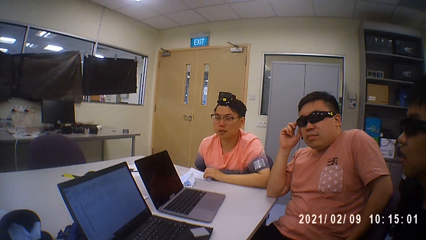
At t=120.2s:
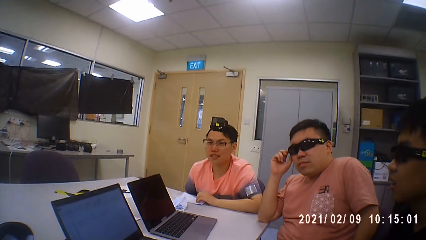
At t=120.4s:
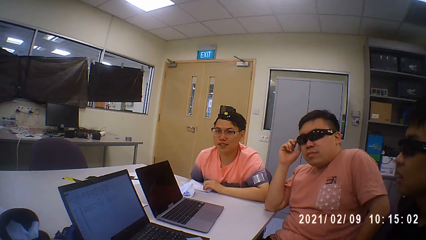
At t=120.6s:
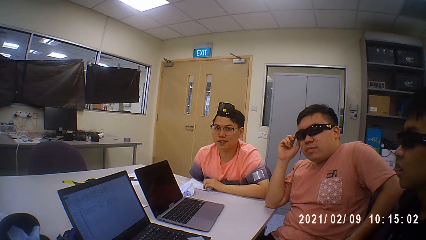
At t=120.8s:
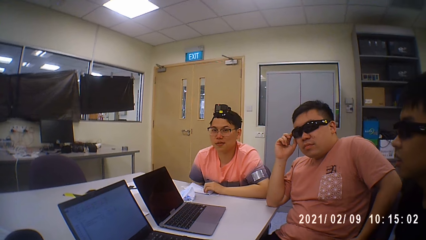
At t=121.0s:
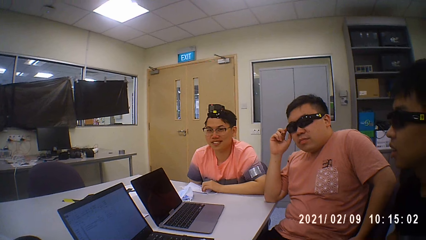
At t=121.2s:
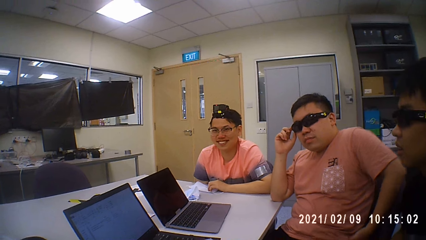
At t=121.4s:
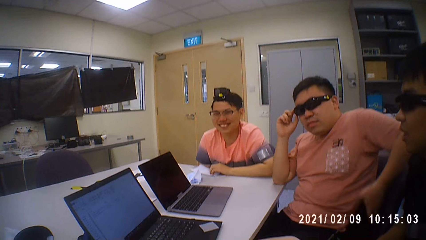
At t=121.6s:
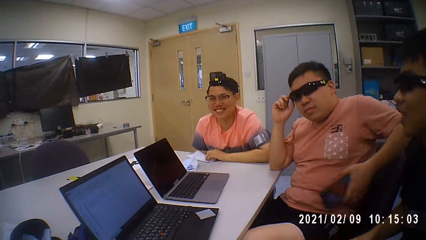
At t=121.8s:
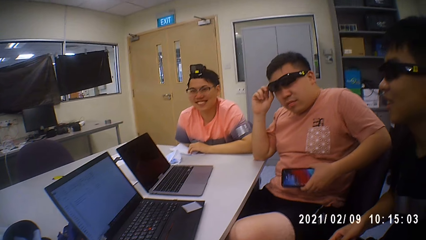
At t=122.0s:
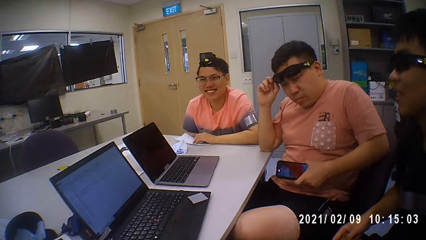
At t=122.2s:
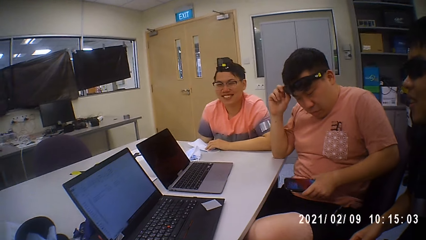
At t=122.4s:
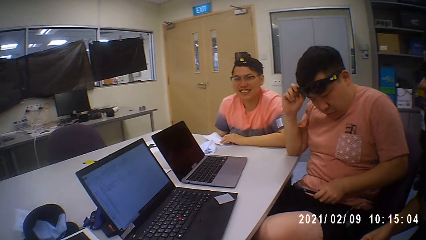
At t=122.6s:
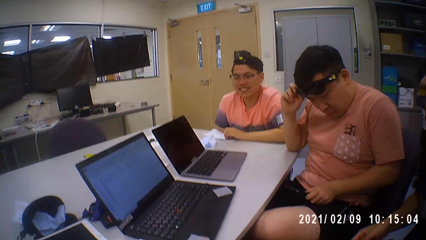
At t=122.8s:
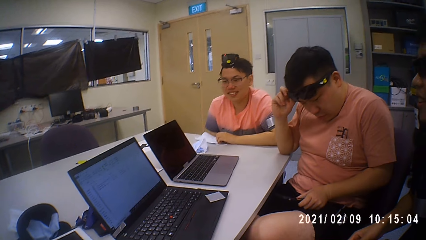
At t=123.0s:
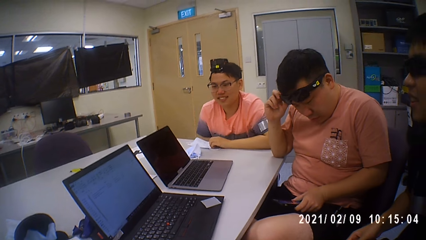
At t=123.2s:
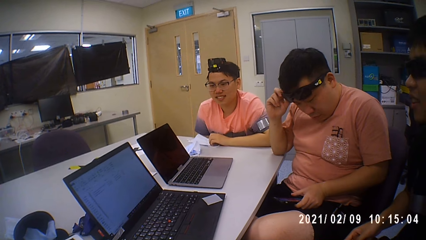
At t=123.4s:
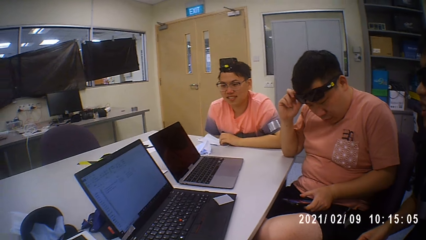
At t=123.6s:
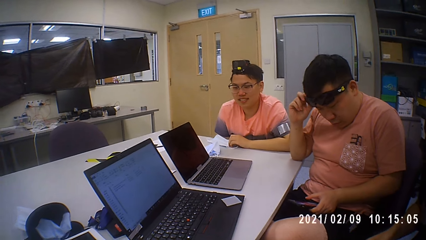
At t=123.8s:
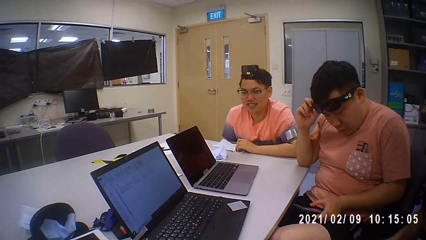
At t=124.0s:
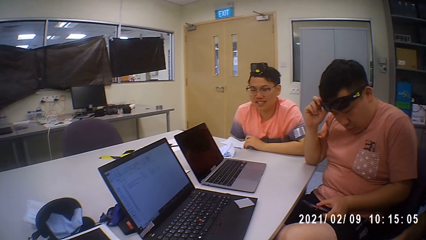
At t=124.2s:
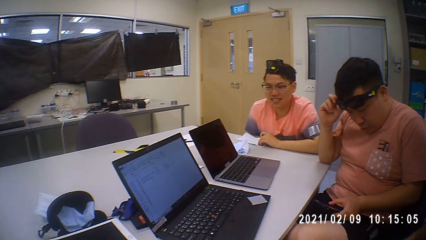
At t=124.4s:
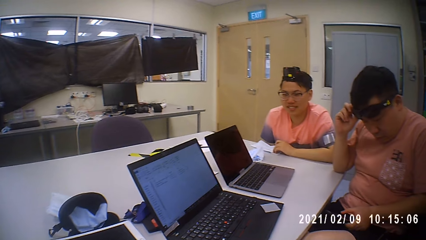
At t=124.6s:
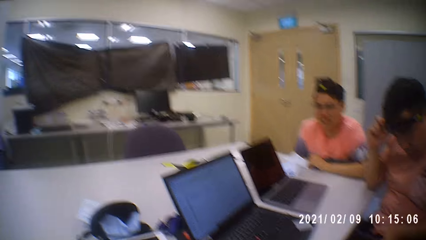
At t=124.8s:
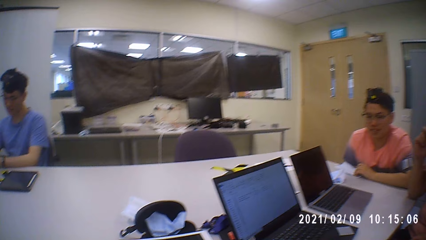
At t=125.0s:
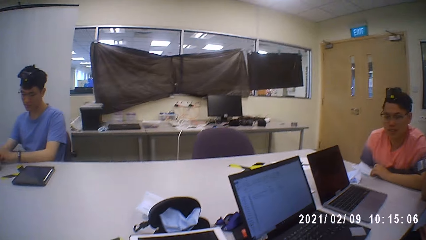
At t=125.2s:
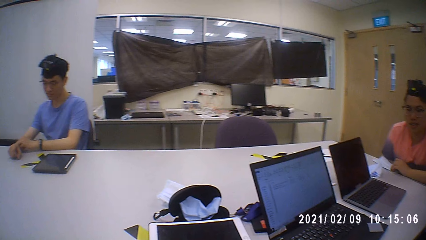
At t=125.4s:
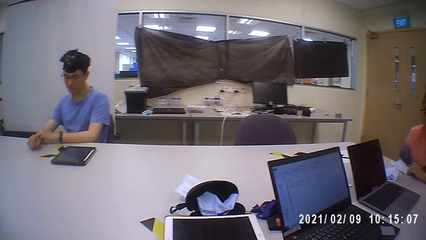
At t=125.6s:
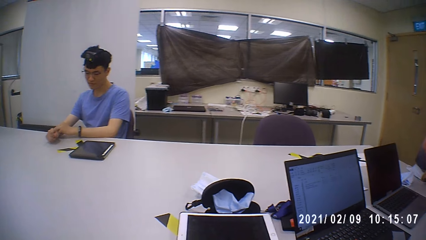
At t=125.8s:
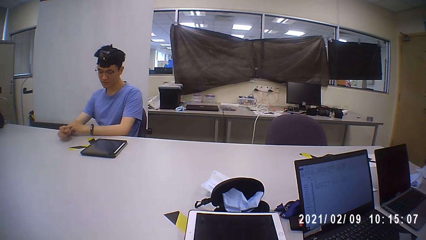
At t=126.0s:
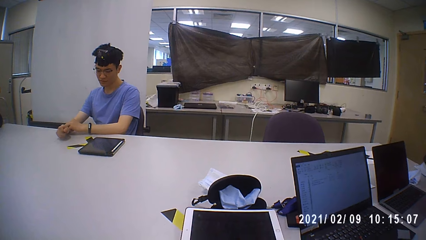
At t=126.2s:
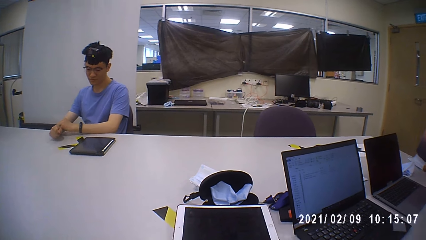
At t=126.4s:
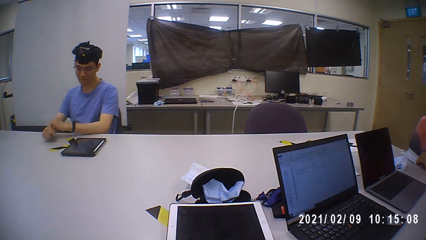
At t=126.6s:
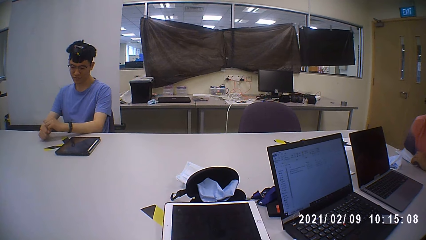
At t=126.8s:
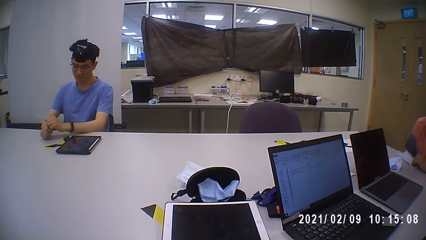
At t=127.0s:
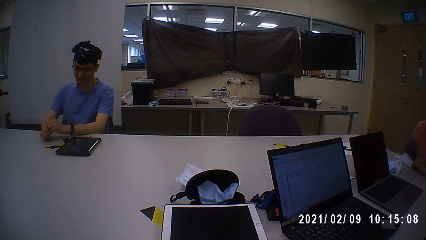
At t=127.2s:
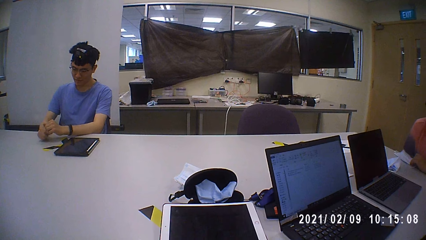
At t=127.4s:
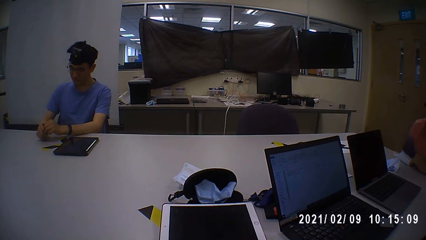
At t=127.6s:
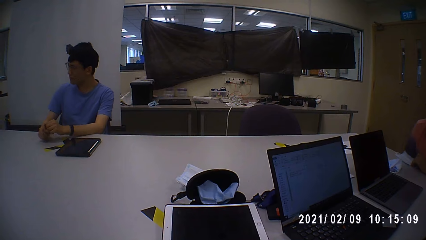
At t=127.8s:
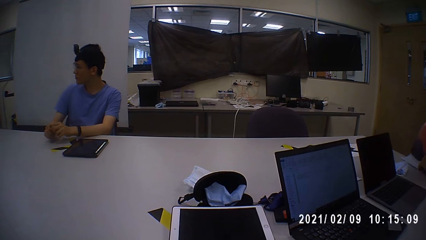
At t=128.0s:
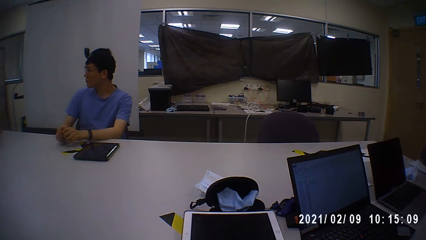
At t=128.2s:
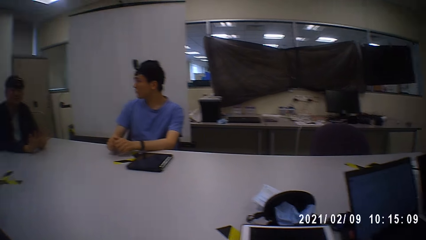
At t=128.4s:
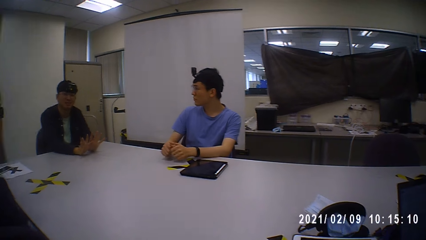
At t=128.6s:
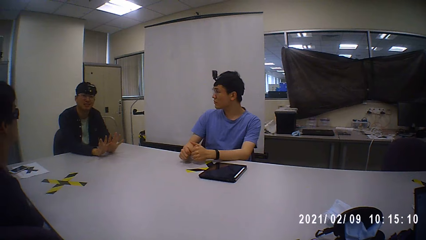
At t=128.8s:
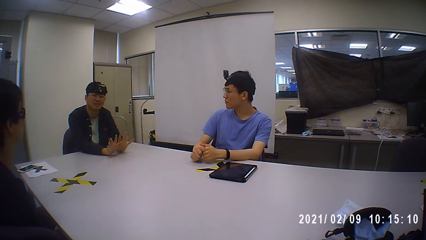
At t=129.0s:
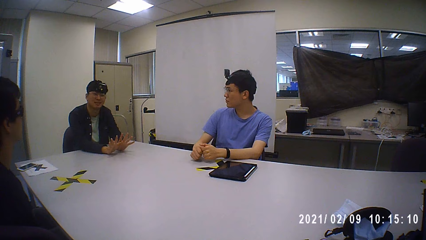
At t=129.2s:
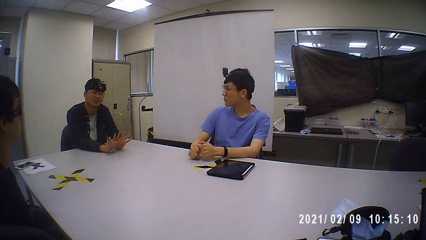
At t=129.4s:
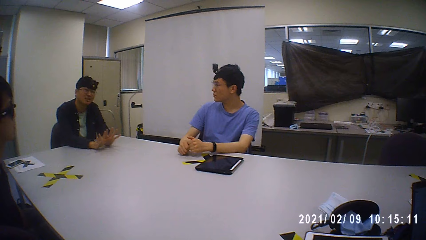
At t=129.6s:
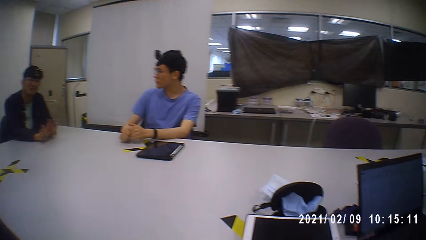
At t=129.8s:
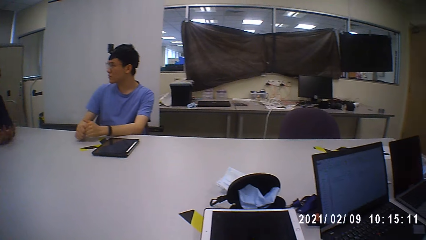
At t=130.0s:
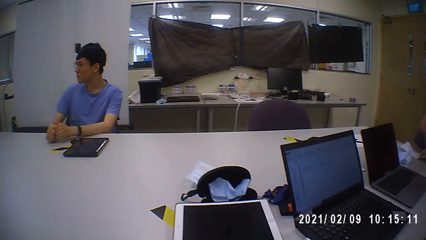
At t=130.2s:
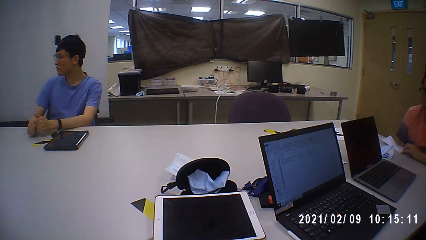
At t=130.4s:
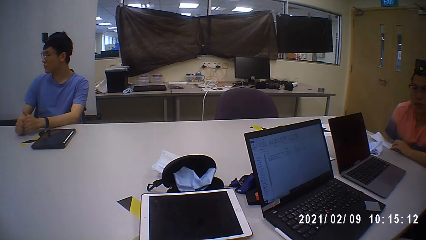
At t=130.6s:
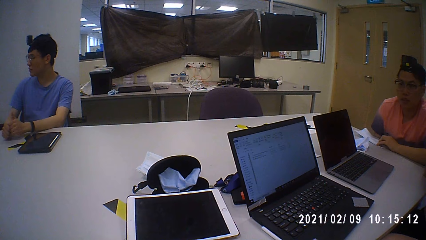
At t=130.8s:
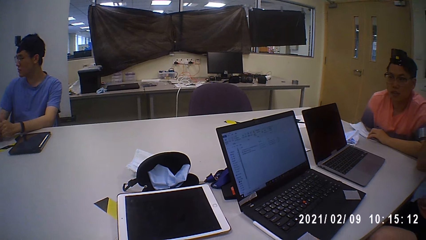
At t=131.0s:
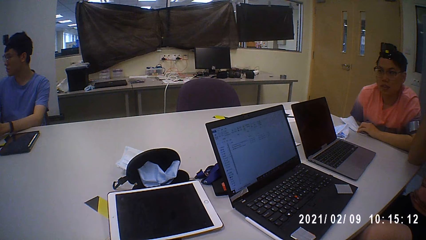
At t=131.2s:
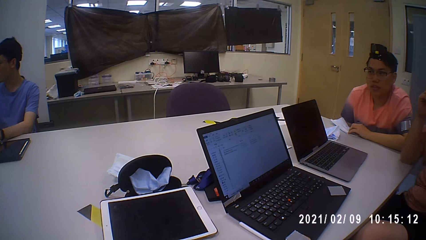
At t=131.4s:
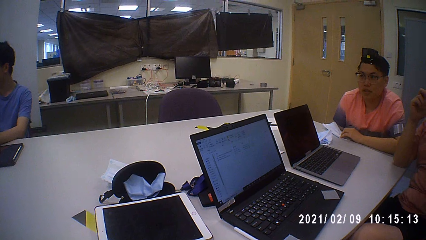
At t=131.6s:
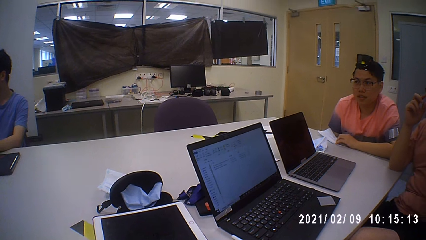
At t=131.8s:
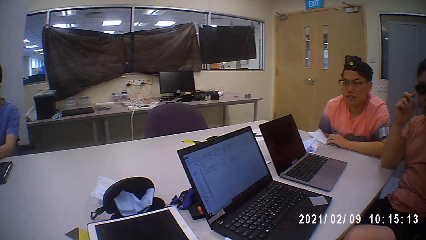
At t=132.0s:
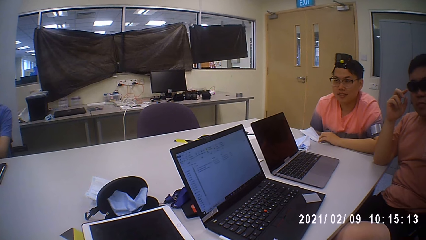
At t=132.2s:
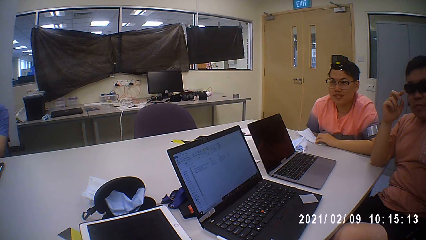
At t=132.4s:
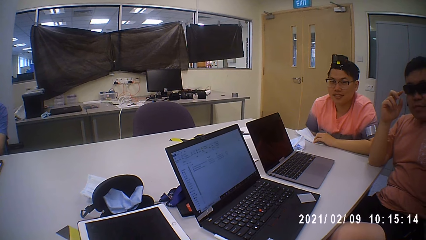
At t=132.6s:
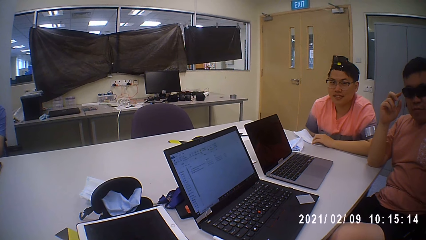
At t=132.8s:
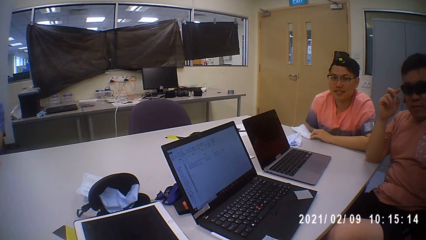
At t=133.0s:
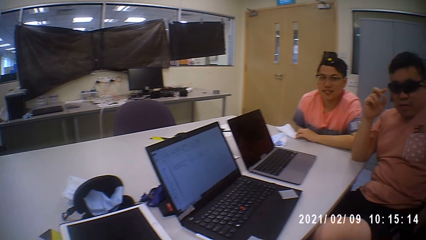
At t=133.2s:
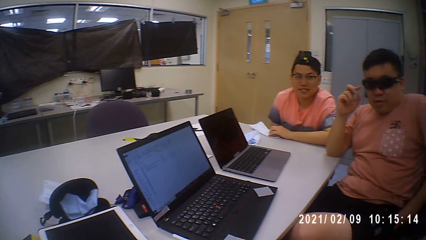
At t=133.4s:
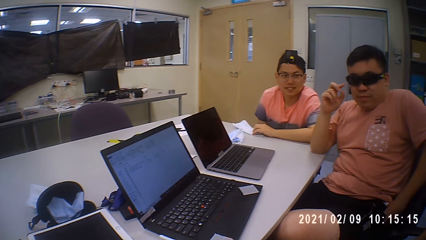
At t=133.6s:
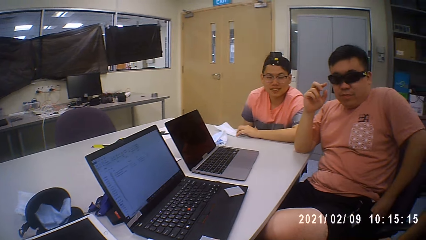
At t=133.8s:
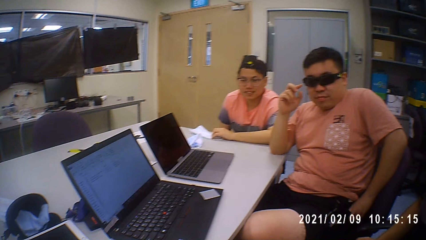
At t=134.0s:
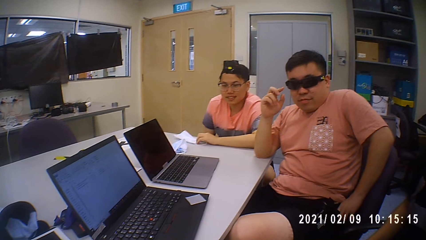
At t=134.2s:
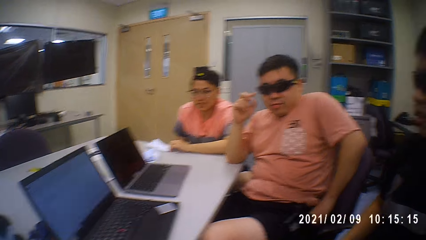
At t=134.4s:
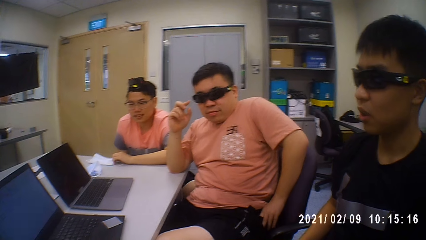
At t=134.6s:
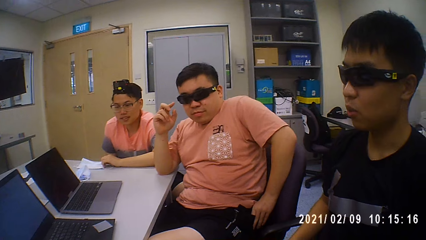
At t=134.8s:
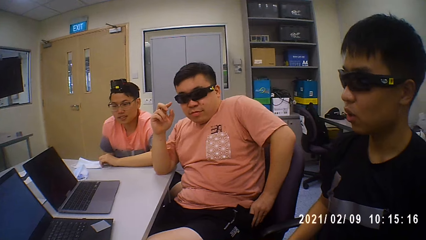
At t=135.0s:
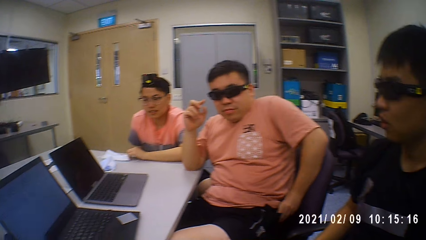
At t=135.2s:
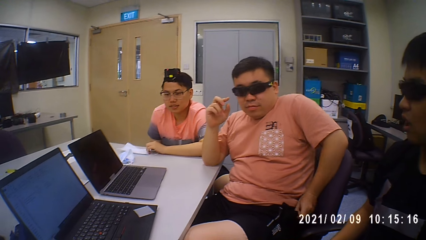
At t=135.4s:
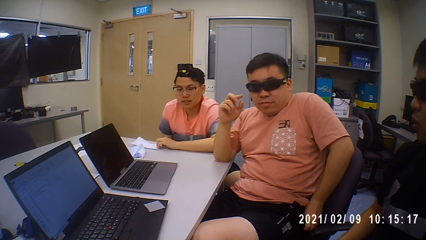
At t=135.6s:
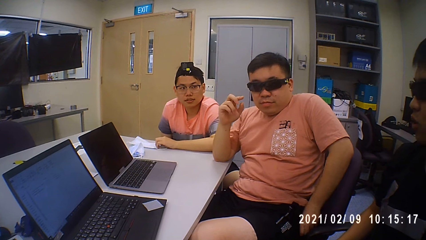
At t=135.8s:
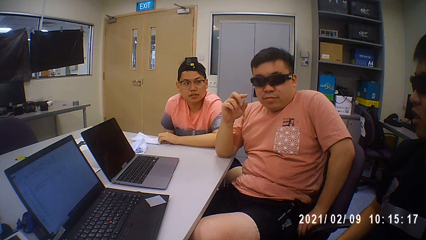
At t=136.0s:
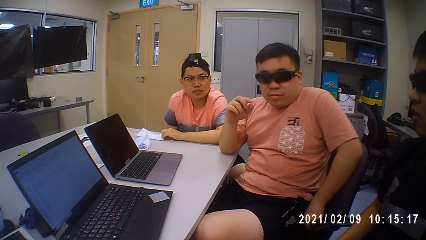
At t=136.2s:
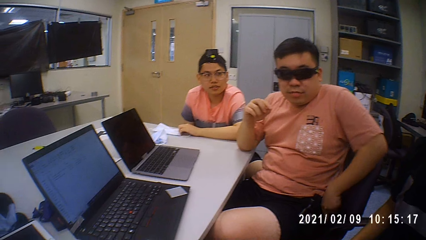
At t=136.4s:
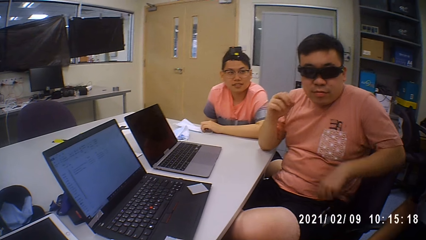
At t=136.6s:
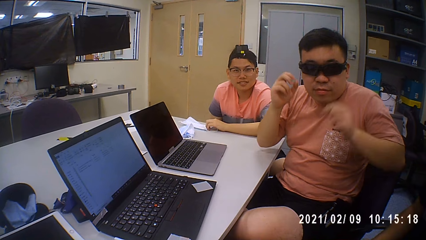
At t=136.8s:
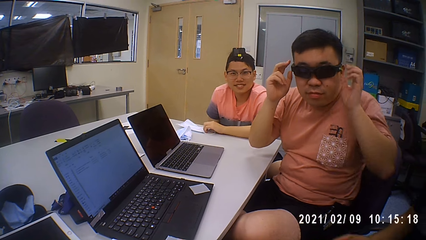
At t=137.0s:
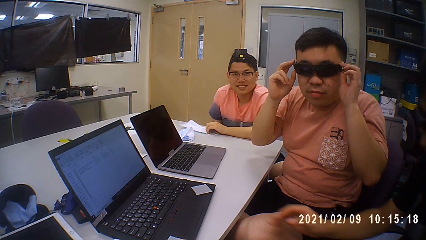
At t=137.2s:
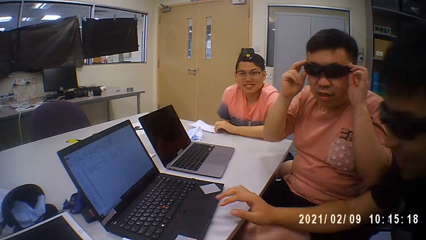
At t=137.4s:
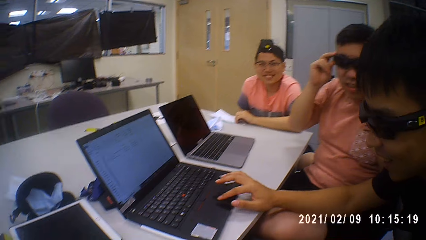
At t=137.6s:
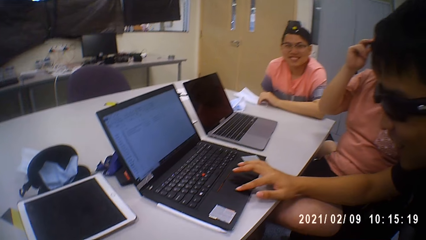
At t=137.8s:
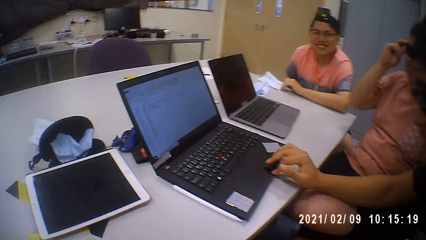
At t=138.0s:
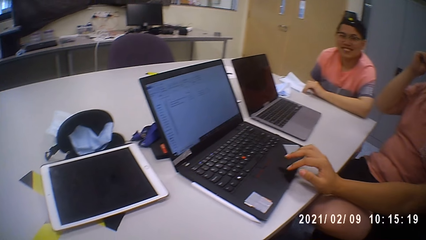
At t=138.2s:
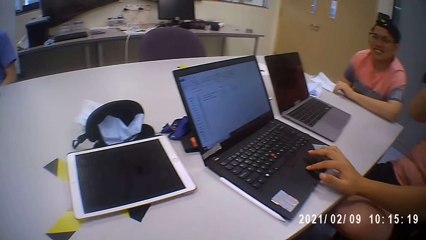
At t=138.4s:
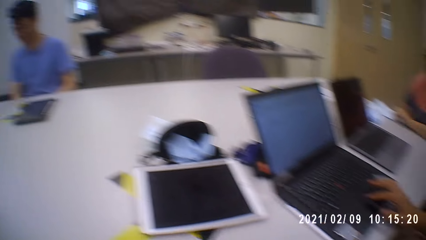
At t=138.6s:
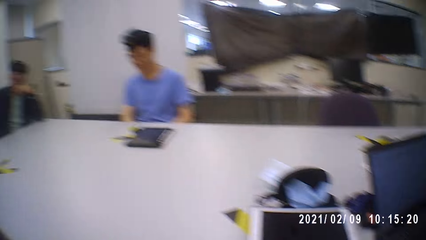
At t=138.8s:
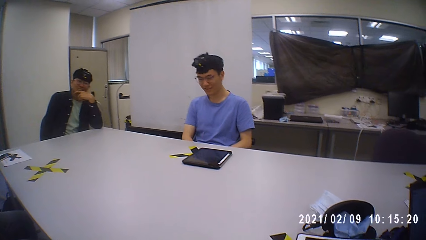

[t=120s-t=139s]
A person takes his phone from the pocket and looks at the phone. The camera wearer looks around the room. The person takes his phone back into his pocket. The person touches the specs.
